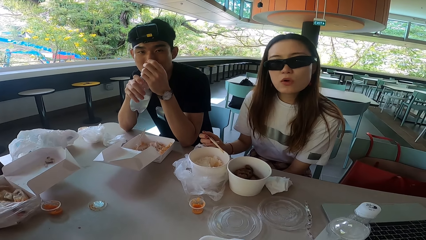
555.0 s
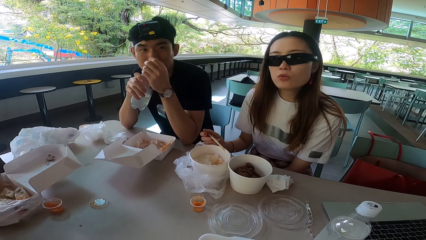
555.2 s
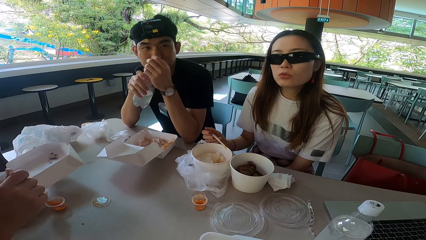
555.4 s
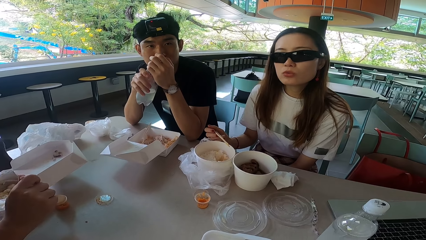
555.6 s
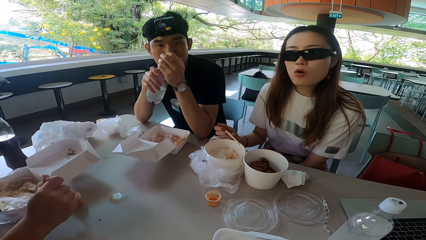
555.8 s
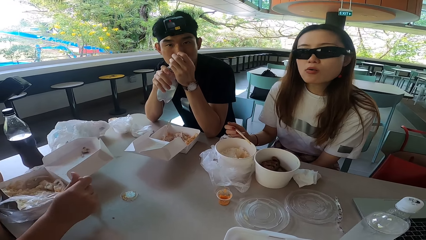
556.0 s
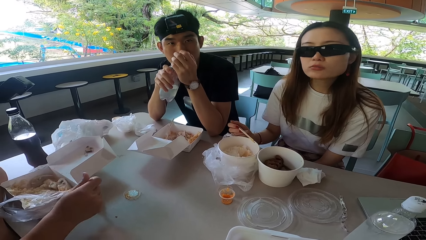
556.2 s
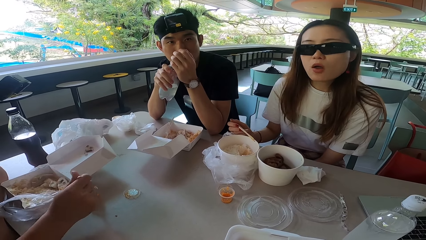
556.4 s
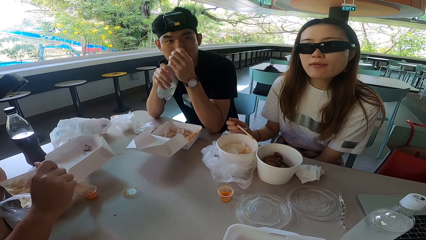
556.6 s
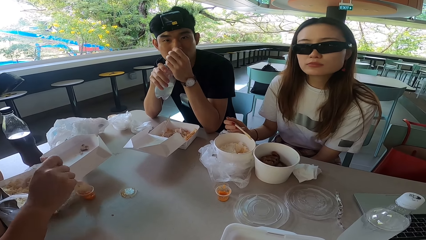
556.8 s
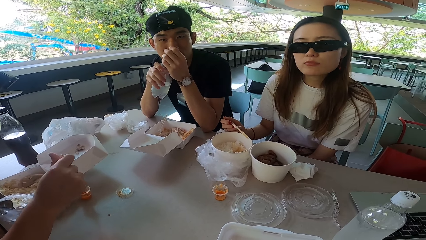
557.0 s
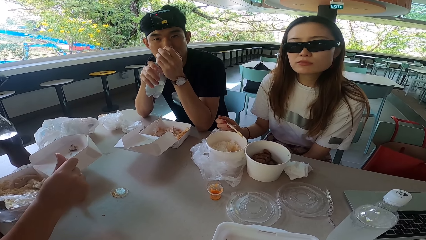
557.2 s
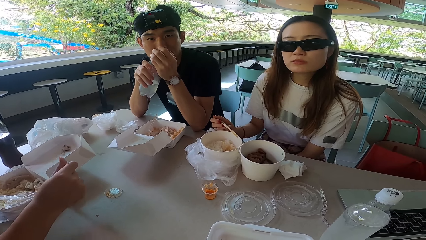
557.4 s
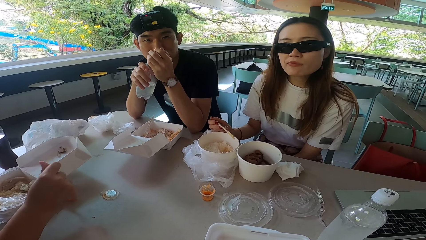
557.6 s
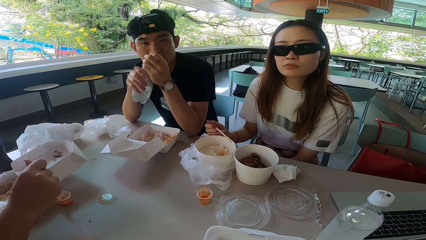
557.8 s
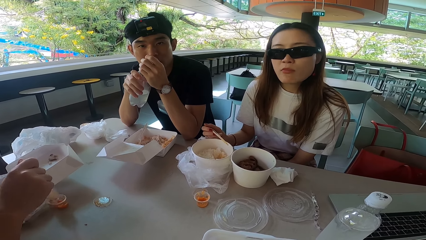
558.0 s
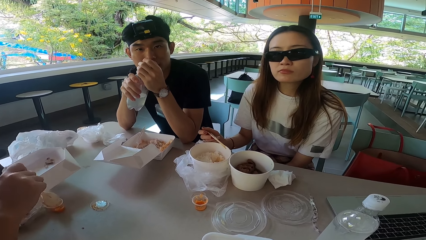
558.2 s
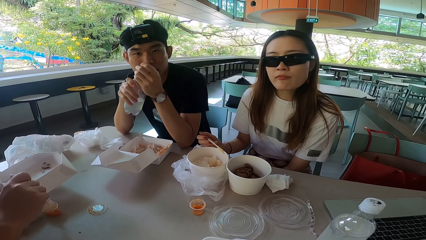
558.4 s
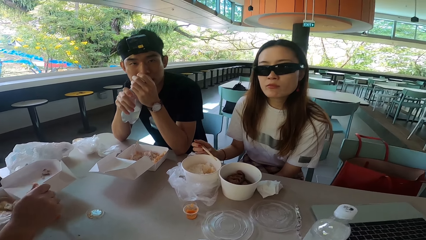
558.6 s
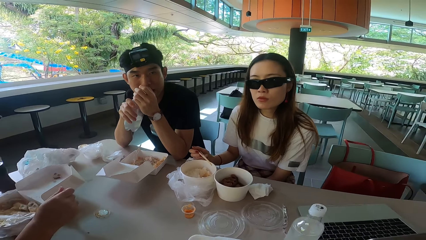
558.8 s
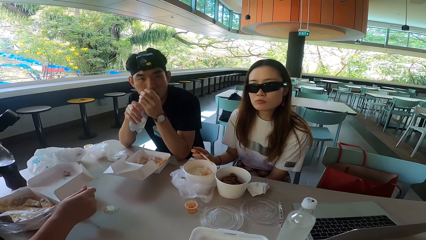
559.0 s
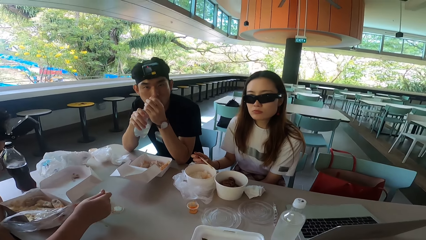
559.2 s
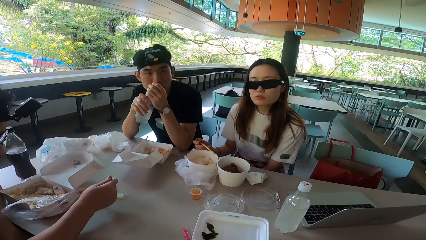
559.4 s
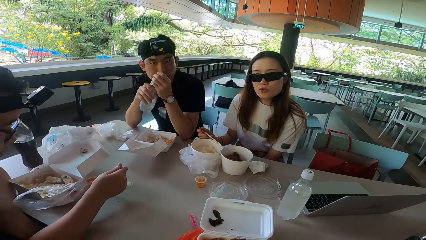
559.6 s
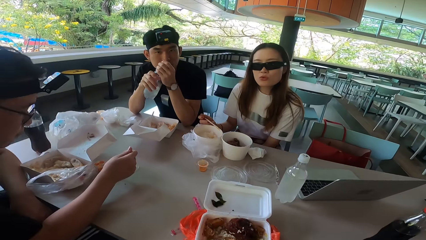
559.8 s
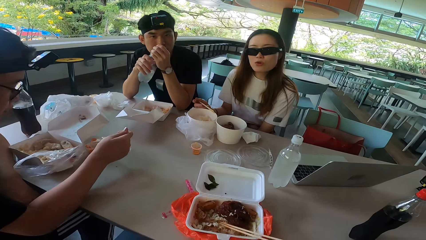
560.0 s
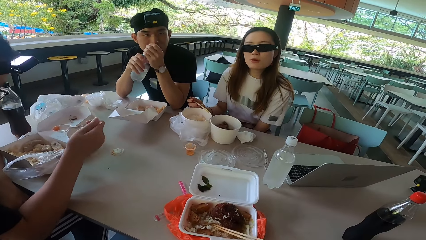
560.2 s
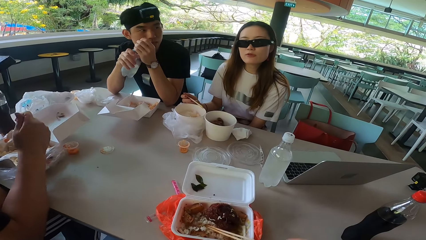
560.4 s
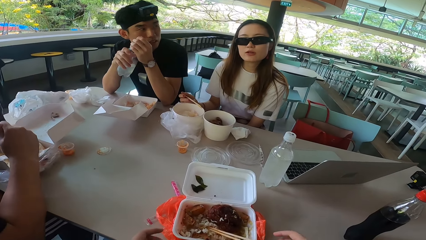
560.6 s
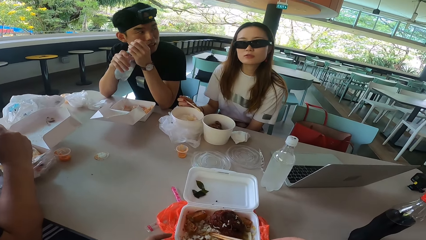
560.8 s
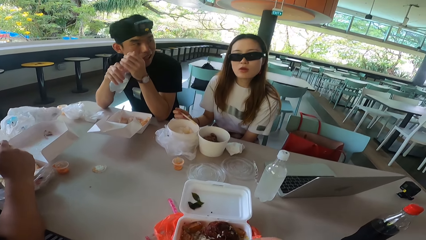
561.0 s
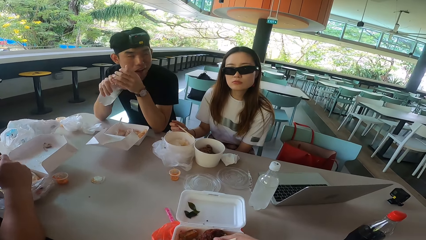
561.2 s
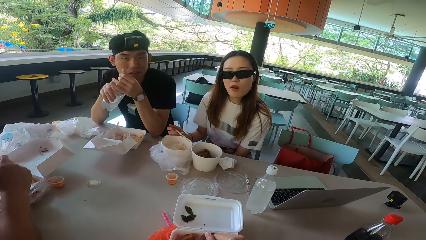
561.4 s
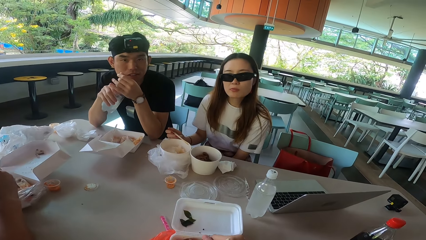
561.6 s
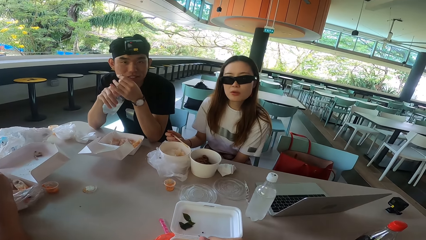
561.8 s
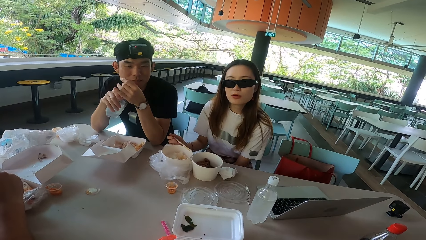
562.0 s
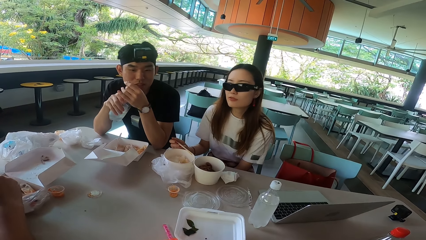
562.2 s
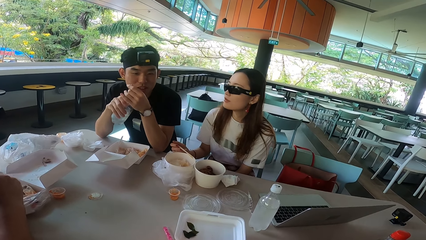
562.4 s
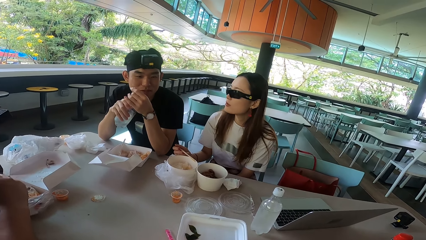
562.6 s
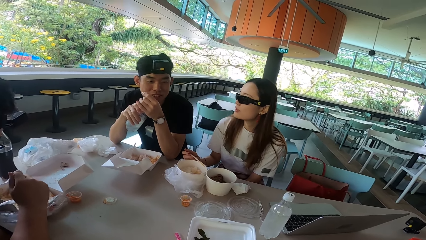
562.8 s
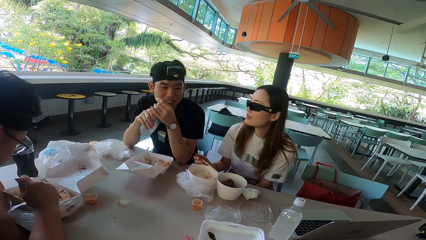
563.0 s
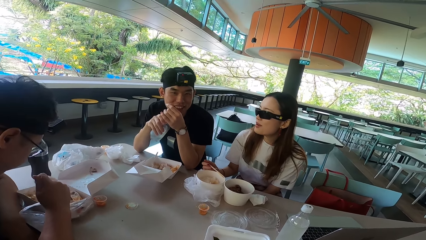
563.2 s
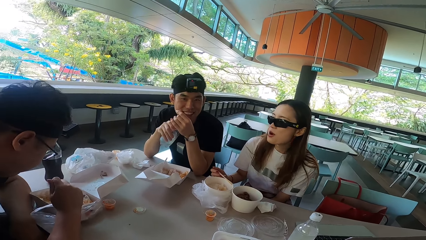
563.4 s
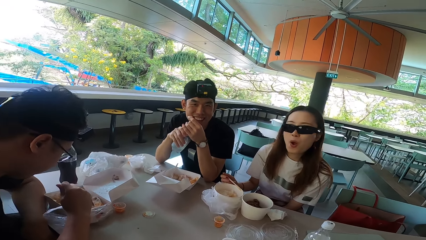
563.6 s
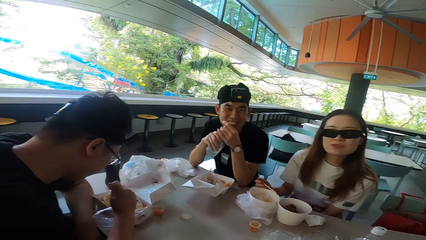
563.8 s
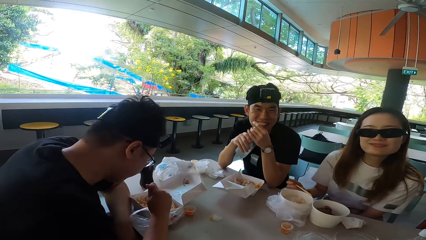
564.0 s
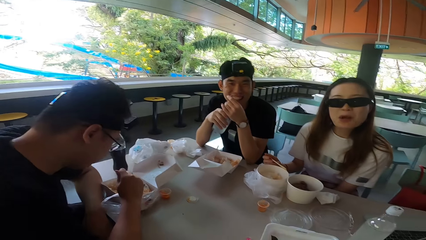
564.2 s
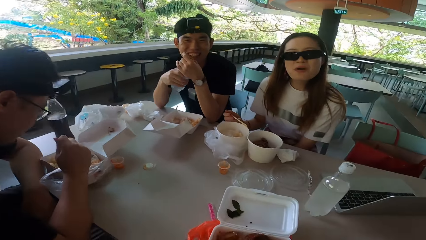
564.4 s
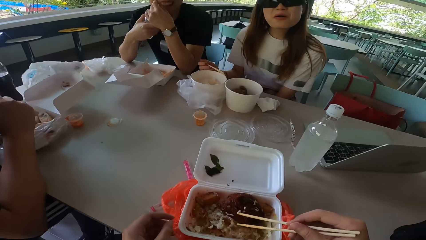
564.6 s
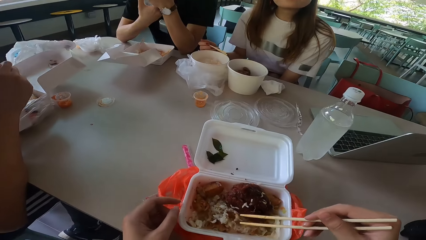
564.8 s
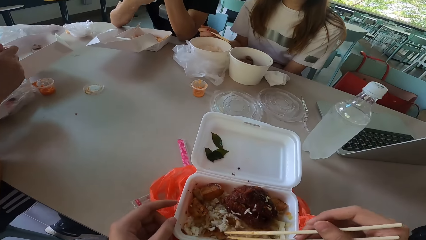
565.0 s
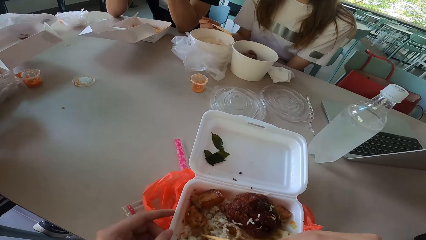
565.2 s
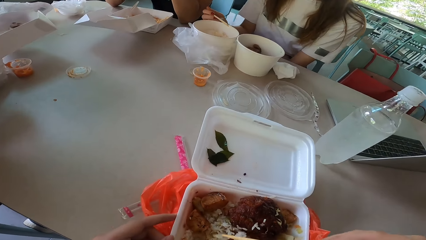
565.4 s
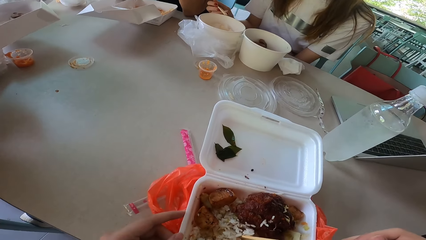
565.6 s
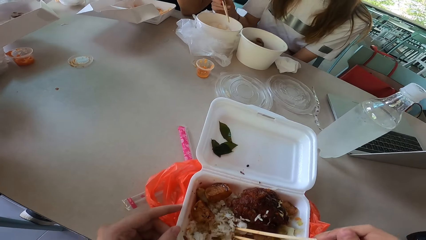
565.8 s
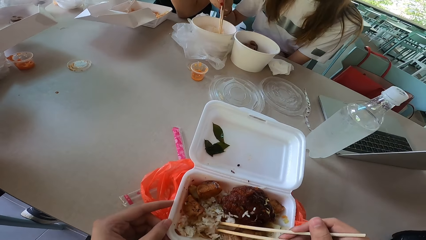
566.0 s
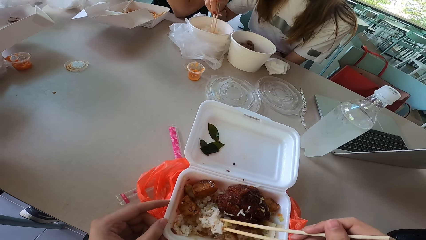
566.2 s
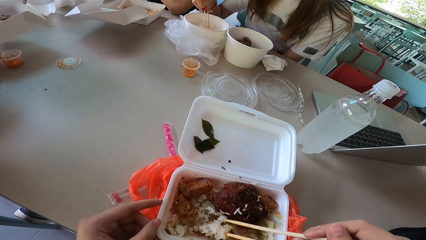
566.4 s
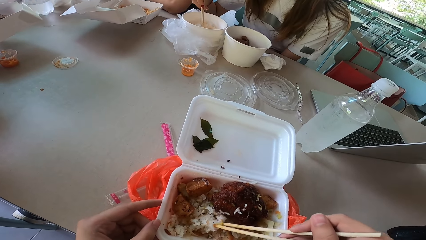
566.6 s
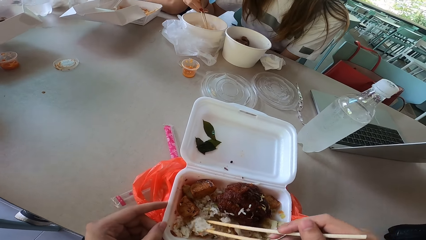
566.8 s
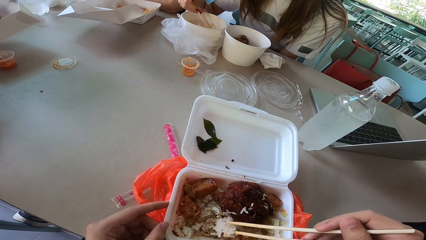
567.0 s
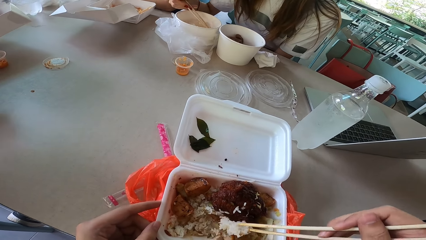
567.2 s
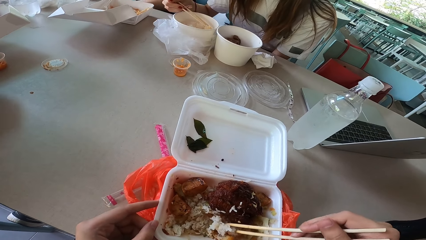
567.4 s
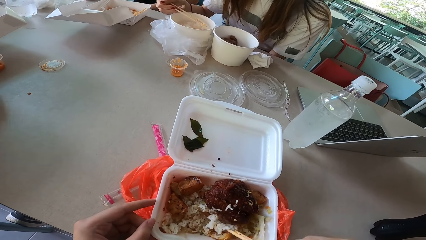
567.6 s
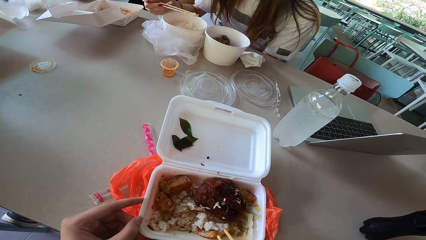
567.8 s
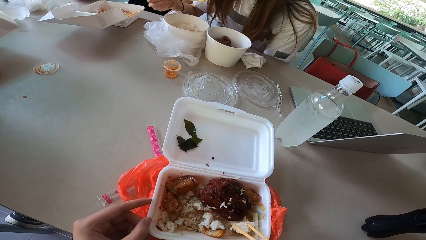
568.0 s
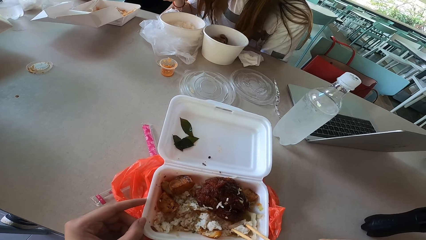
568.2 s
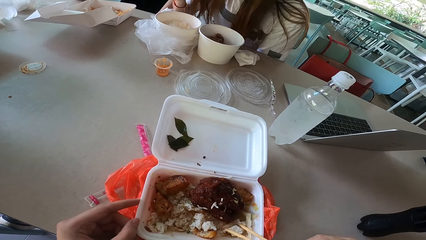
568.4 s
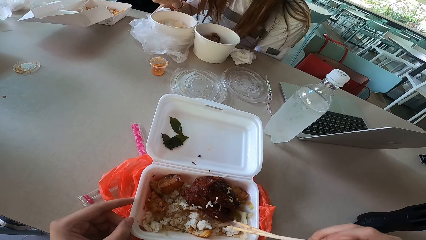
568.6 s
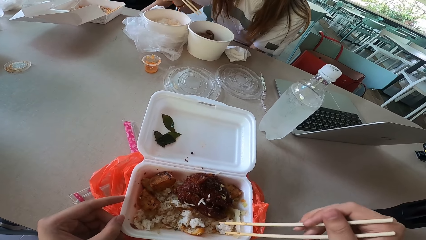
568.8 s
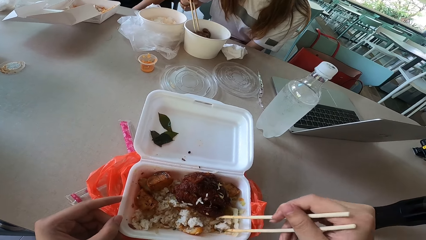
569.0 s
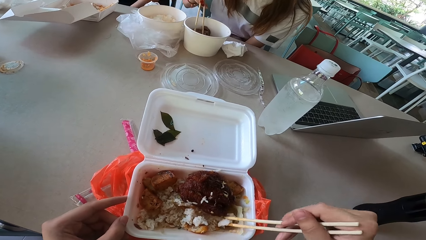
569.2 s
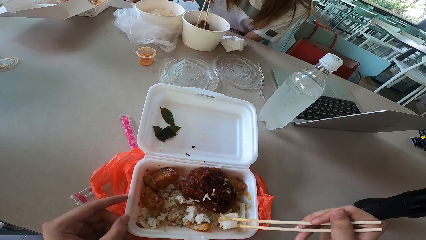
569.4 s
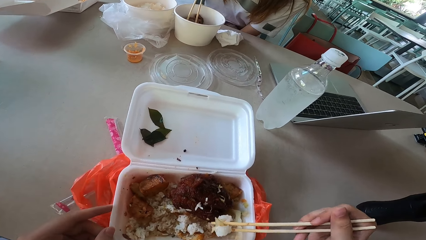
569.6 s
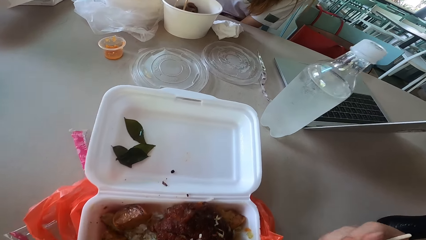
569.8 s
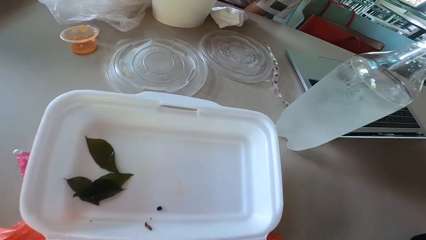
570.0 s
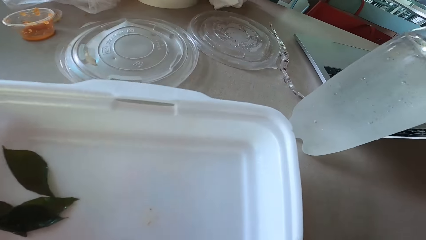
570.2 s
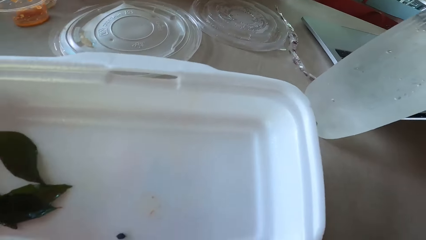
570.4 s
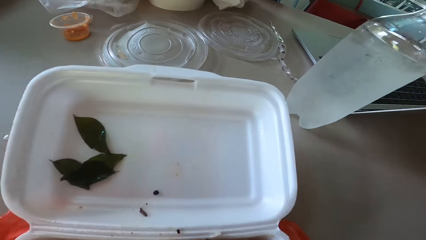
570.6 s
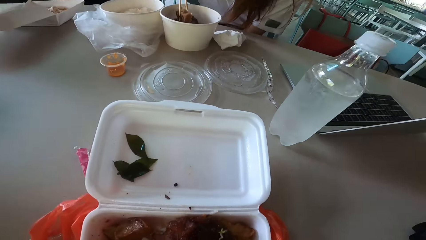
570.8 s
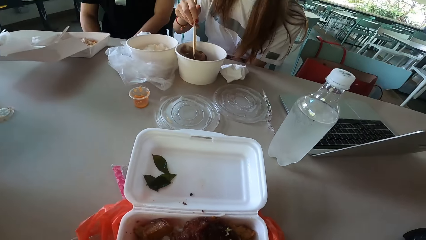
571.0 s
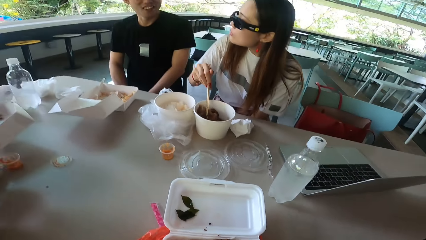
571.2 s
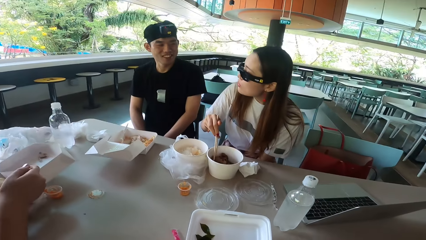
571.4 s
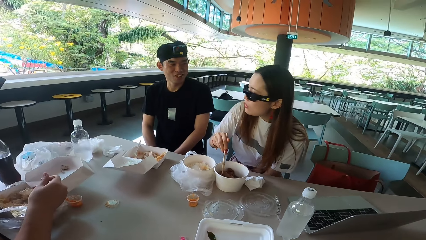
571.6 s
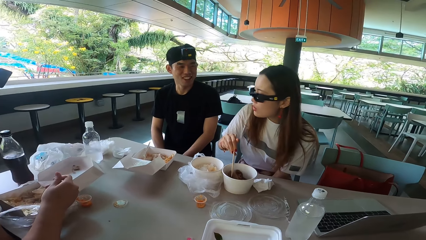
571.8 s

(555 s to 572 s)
A man scoops sauce. The man picks the sauce with a spoon. A lady shakes her head. The first man puts the sauce in the food. Another man turns left. The camera wearer lifts a hand. The other man covers the bottle with a lid and turns forward. The first man mixes the sauce in something. The lady talks to the camera wearer. The lady turns right. The other man talks to the lady. The lady talks to the other man. The other man laughs. The lady turns forward and laughs. The other man twists his right hand. The camera wearer touches a food container. They hold a tin, pick food with chopsticks, and mix something. The lady mixes something. The other man puts the bottle on the table. The lady picks rice with chopsticks and eats the rice. The camera wearer picks the food with chopsticks. The lady mixes something. The camera wearer looks around.
